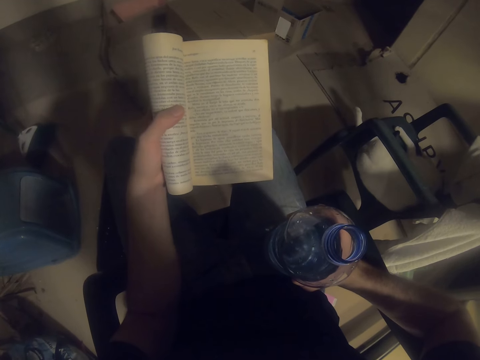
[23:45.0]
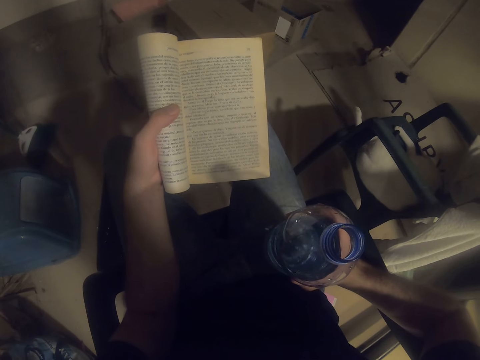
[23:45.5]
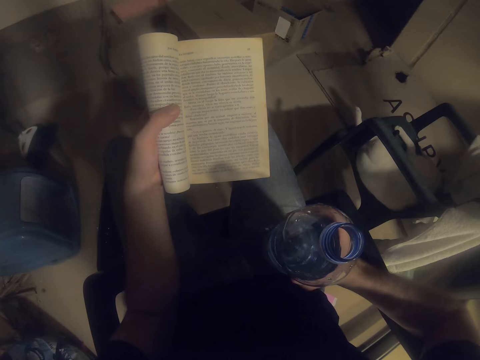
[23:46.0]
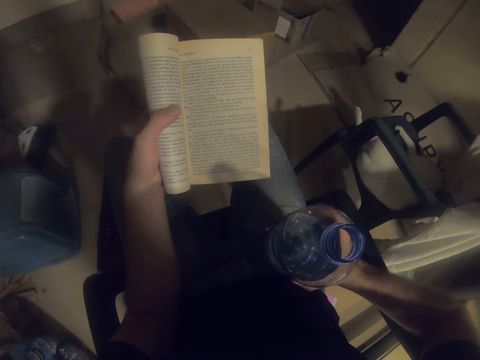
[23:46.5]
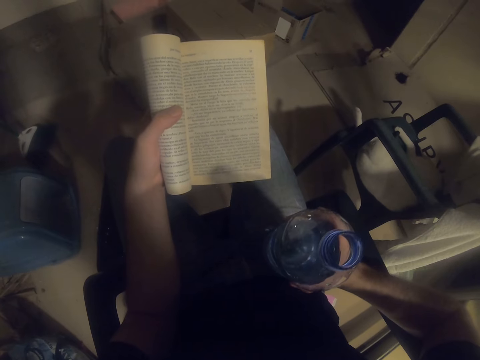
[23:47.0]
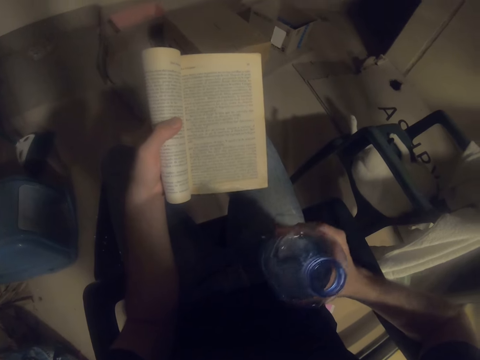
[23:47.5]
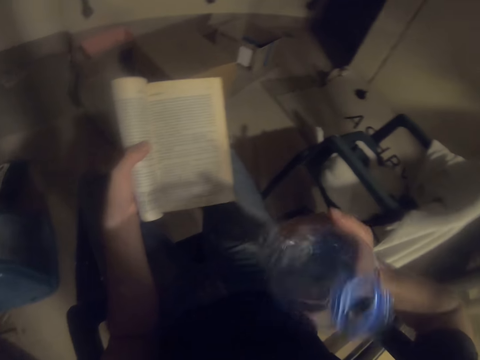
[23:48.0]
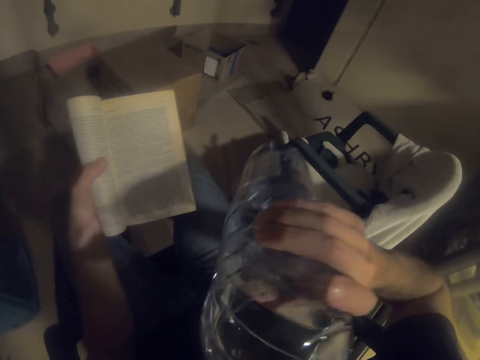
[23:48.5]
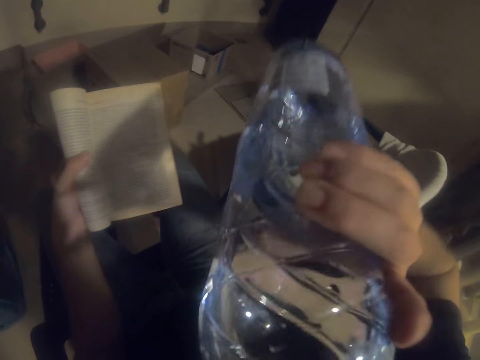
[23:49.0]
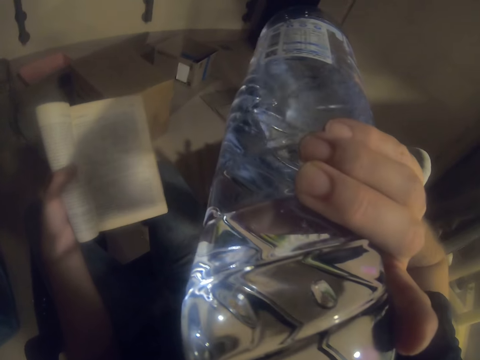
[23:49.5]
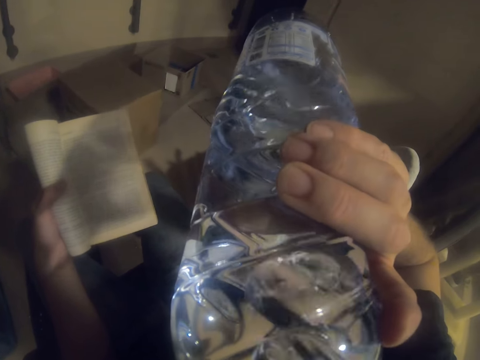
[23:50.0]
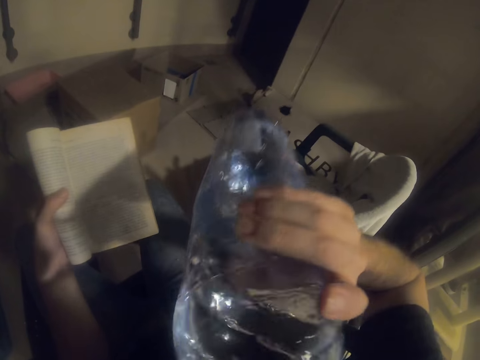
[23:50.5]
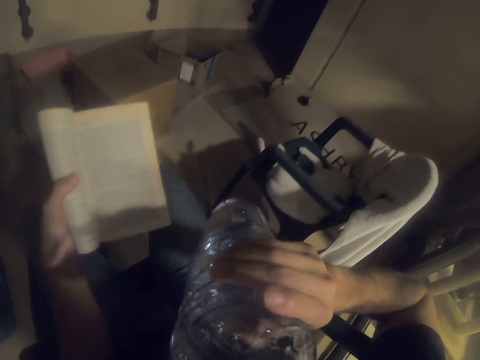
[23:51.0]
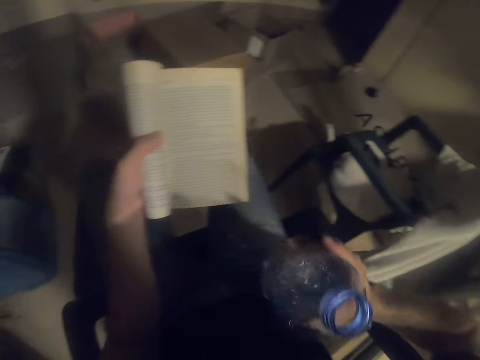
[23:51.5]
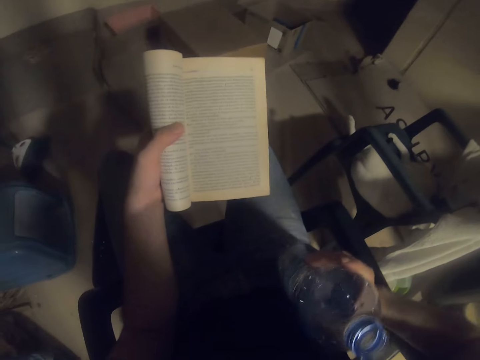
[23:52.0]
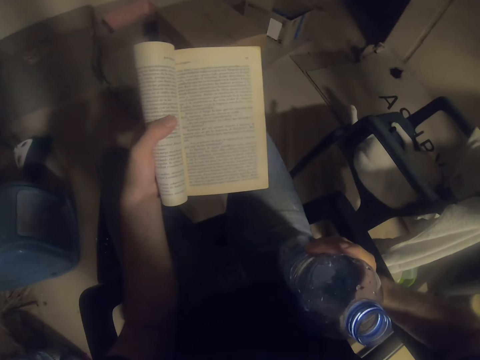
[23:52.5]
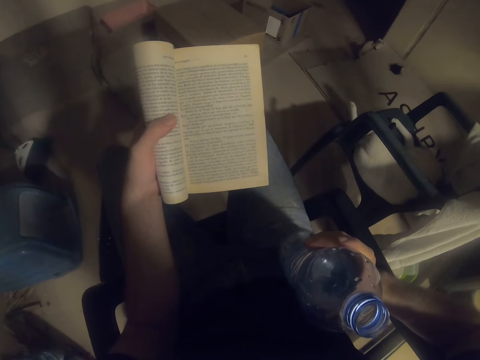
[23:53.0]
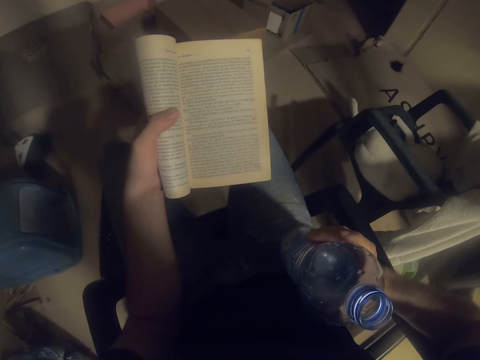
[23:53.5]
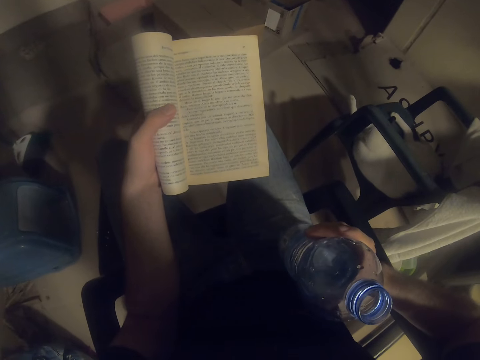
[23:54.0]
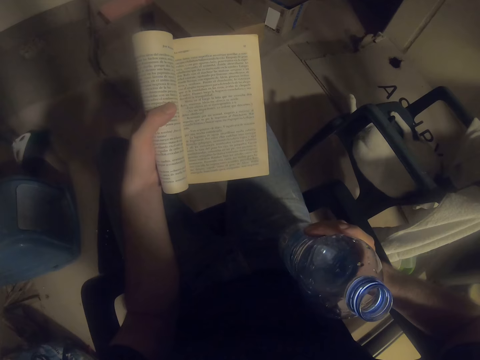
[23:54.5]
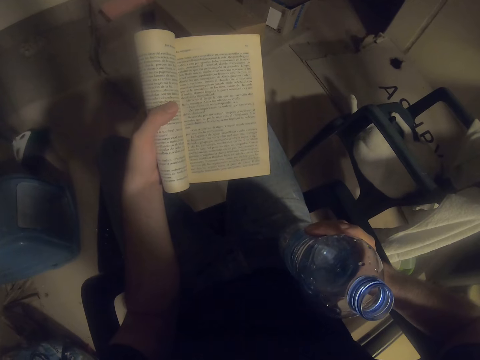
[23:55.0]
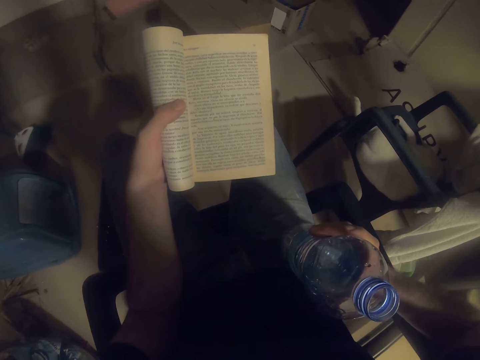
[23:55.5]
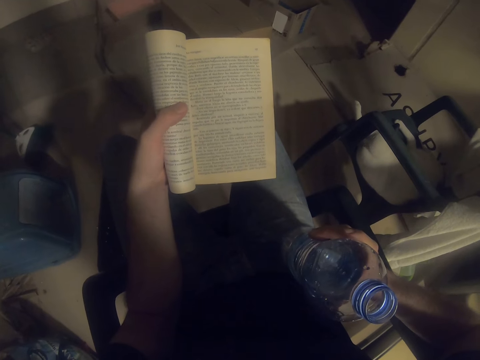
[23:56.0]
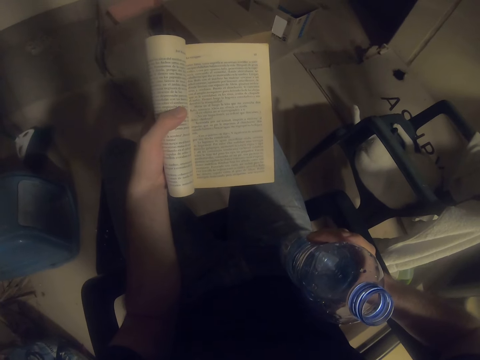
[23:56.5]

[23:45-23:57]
The camera wearer drinks water. They read the novel.

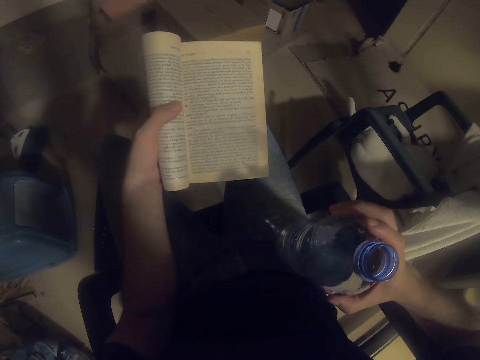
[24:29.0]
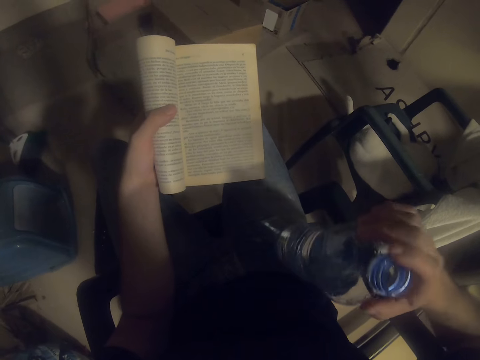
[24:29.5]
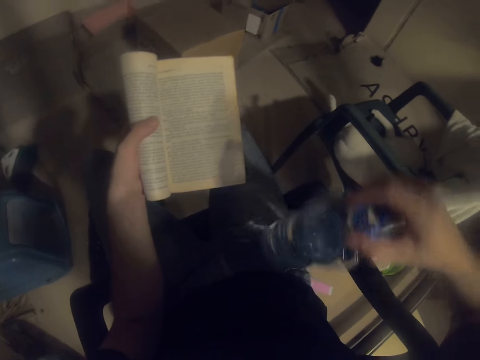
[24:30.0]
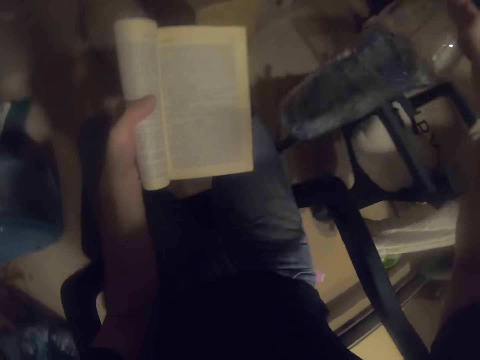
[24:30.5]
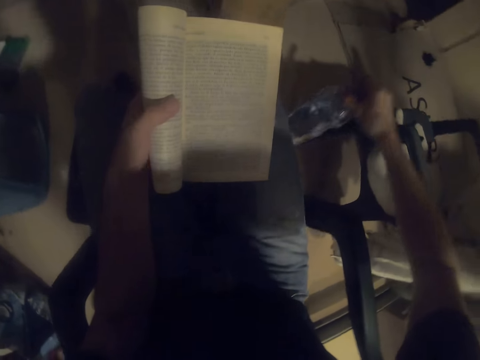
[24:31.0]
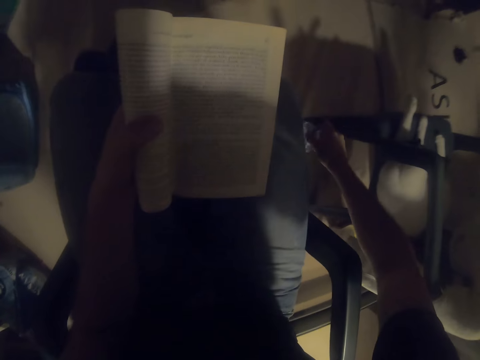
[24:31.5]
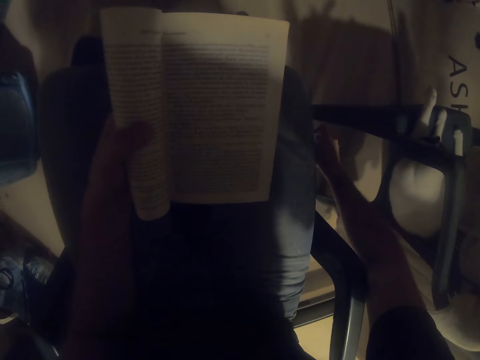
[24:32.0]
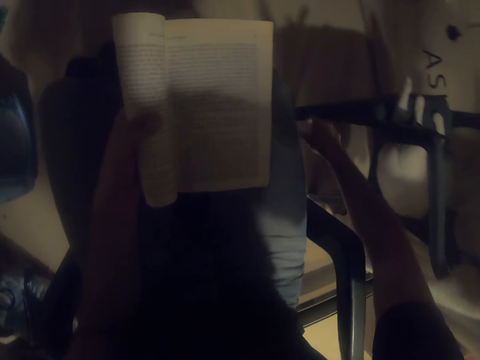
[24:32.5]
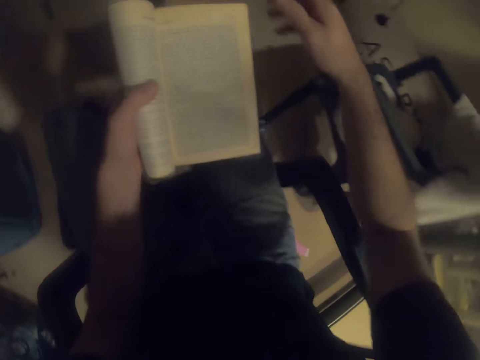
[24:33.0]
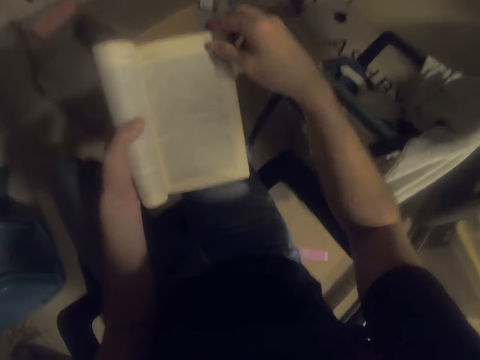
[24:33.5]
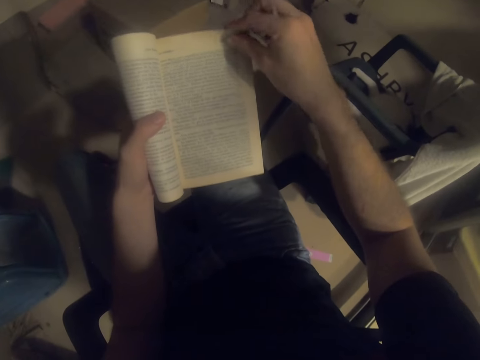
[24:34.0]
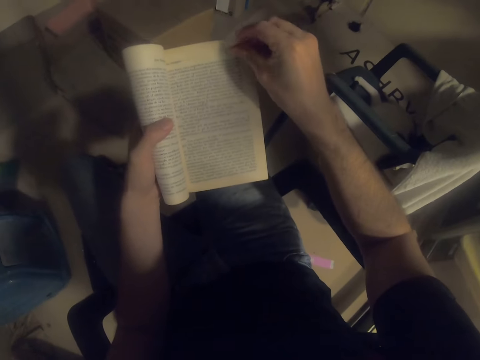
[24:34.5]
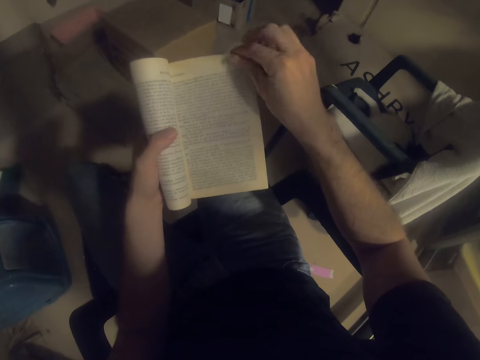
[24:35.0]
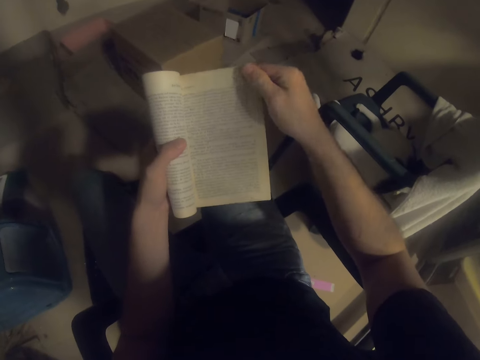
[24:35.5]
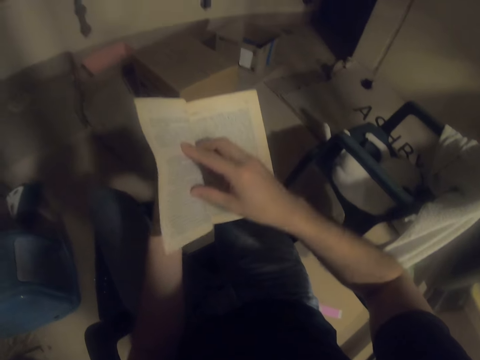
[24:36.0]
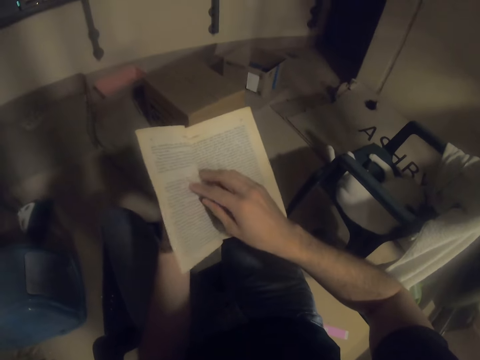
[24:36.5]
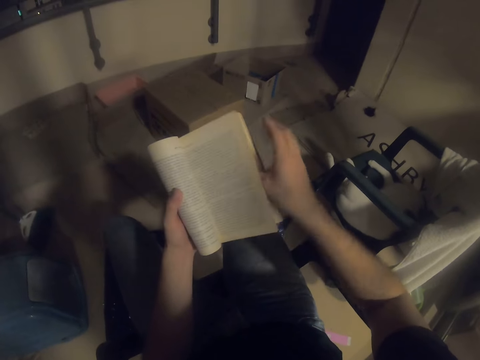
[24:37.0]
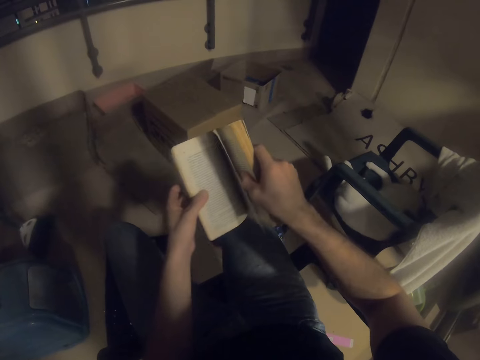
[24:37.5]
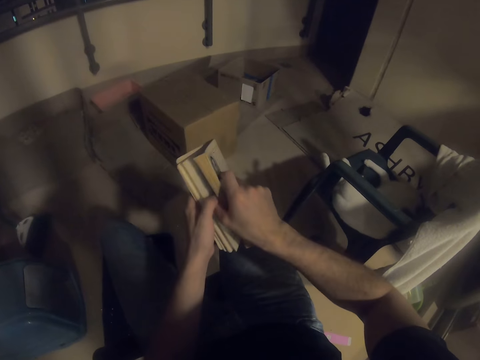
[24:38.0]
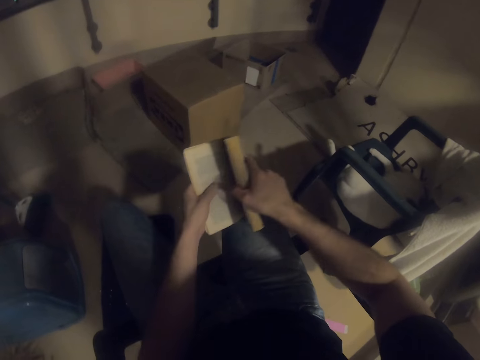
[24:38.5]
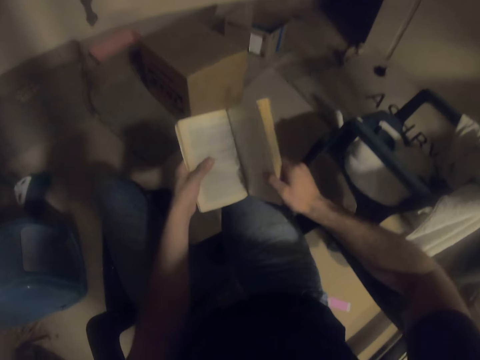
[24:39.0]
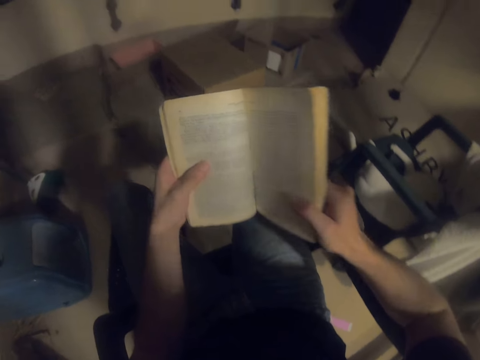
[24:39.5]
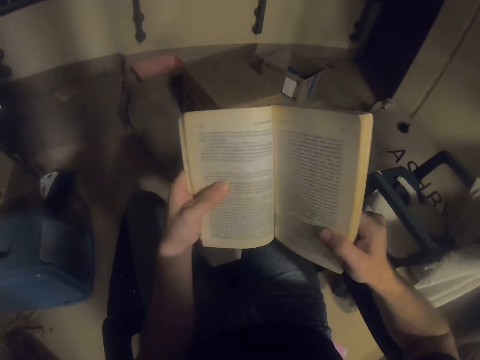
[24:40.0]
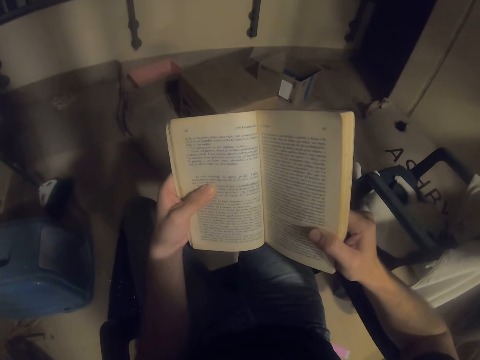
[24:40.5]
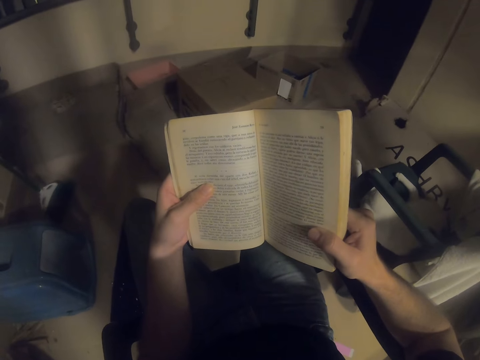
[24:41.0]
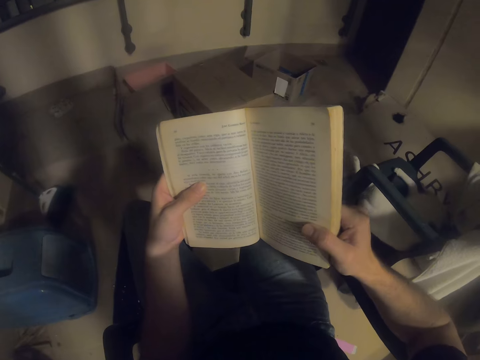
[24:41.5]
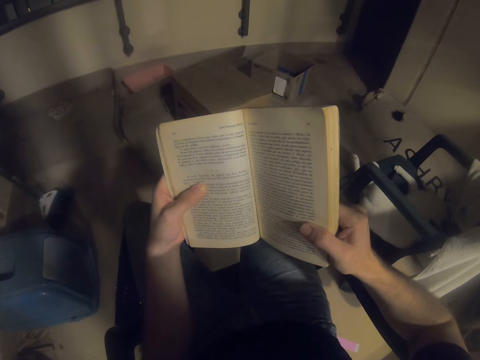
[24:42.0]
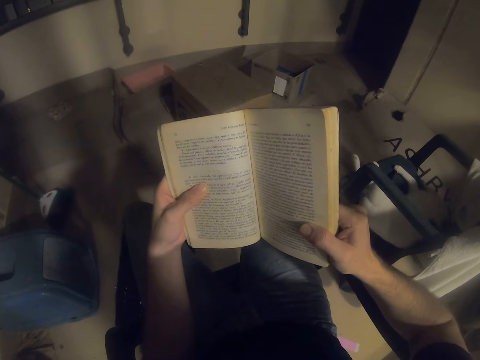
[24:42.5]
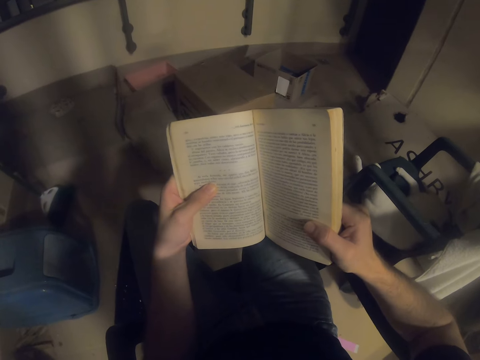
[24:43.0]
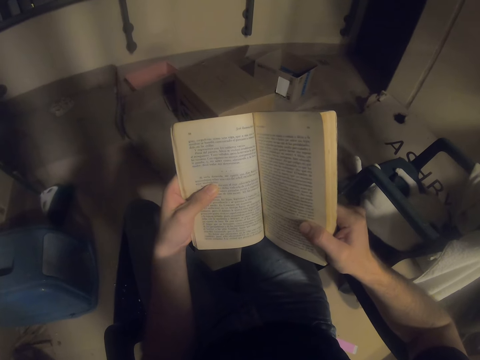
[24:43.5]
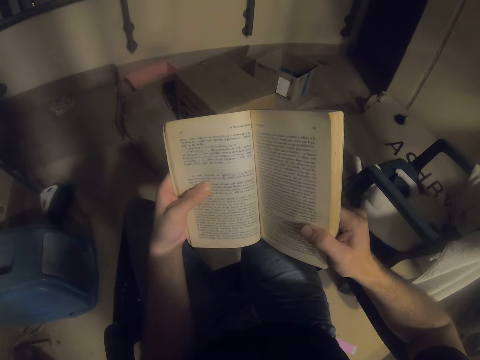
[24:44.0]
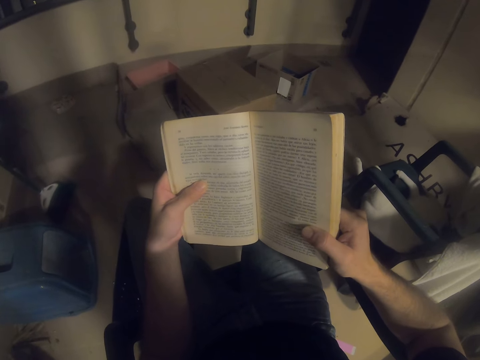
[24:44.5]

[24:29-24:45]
The camera wearer puts the bottle on the floor. They read the novel. They open the novel page. They read the novel.
